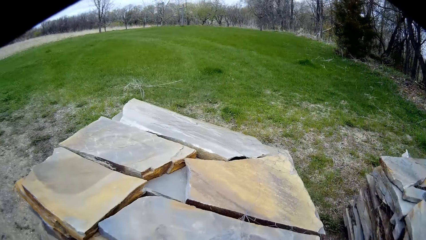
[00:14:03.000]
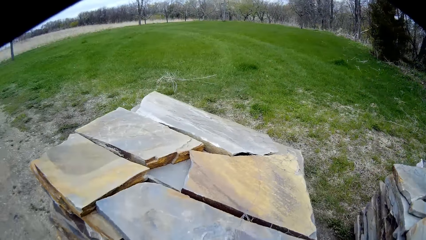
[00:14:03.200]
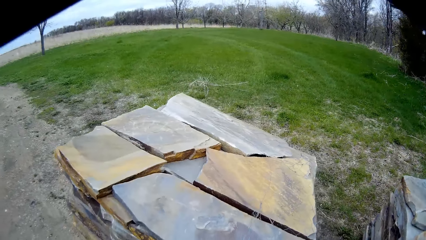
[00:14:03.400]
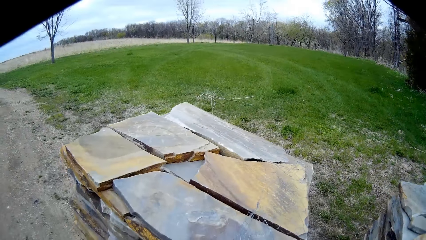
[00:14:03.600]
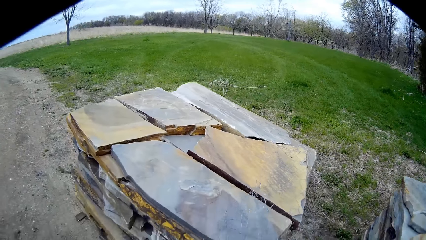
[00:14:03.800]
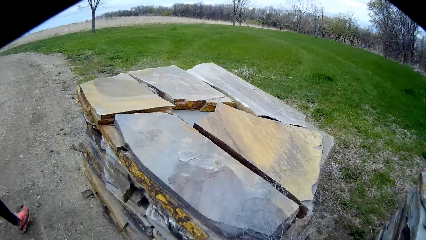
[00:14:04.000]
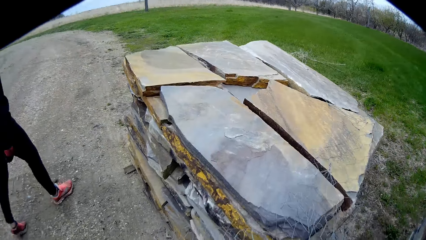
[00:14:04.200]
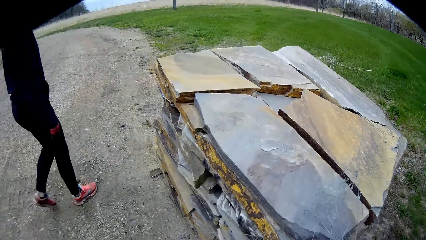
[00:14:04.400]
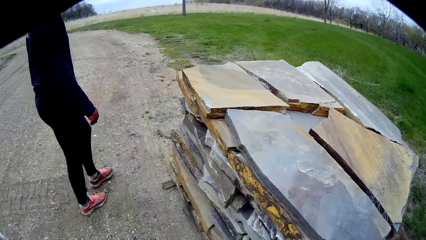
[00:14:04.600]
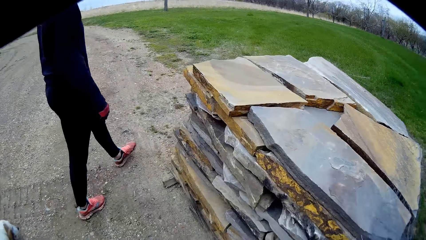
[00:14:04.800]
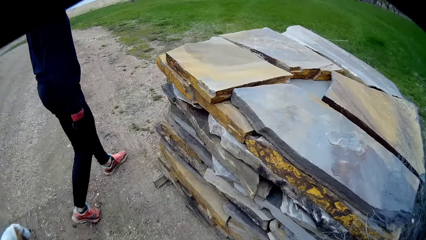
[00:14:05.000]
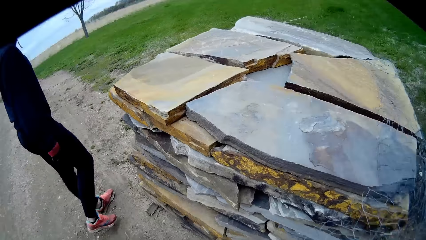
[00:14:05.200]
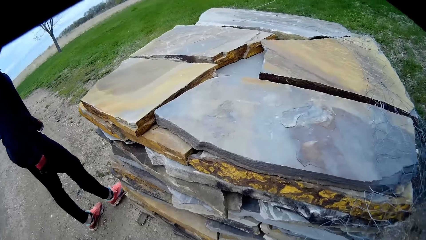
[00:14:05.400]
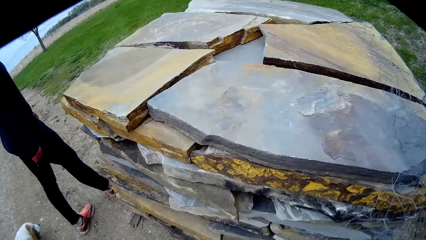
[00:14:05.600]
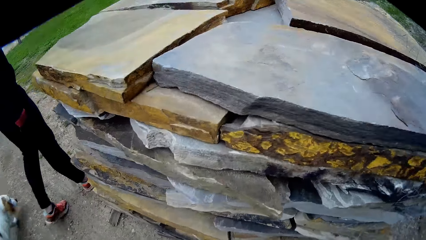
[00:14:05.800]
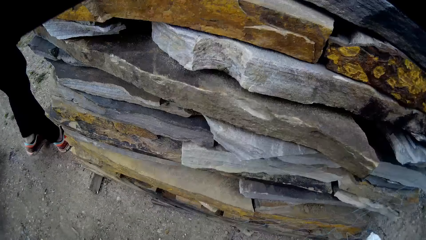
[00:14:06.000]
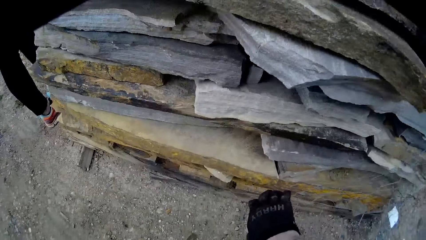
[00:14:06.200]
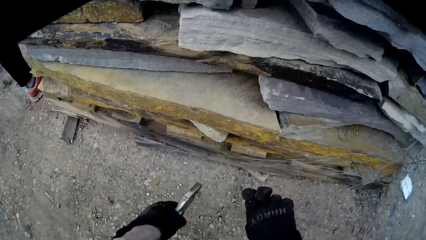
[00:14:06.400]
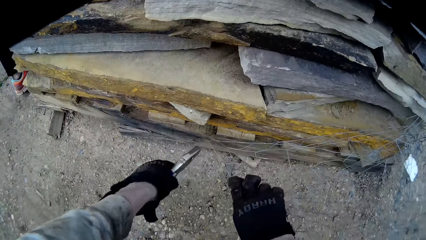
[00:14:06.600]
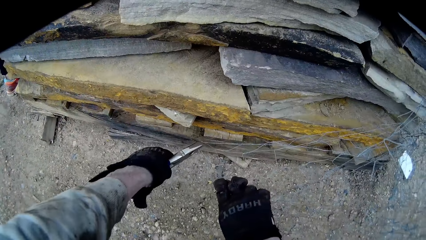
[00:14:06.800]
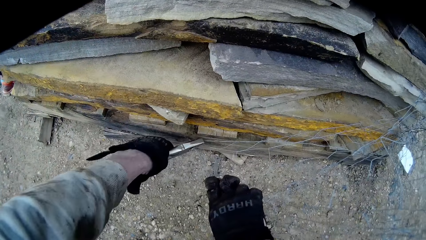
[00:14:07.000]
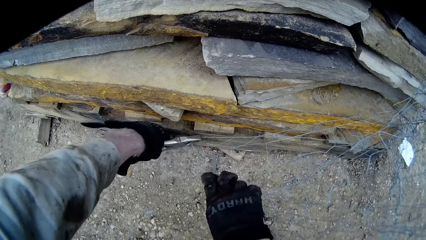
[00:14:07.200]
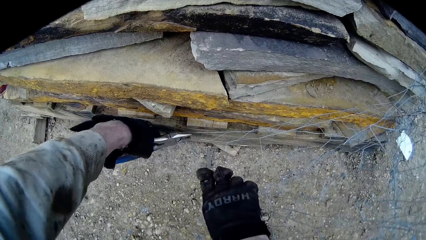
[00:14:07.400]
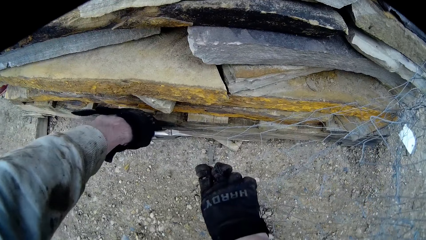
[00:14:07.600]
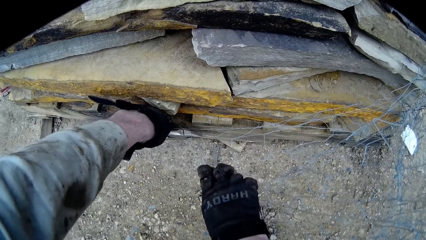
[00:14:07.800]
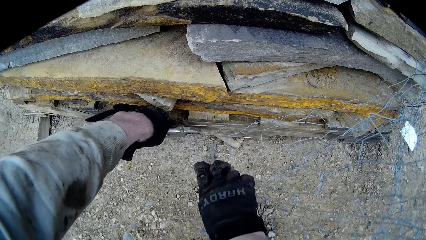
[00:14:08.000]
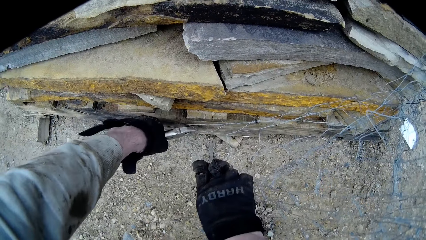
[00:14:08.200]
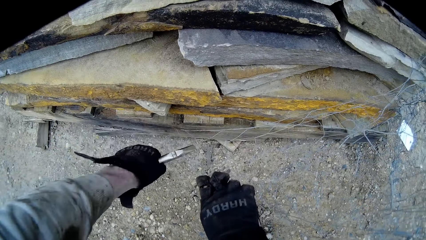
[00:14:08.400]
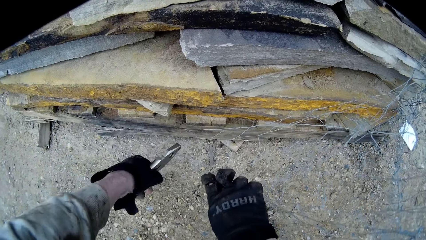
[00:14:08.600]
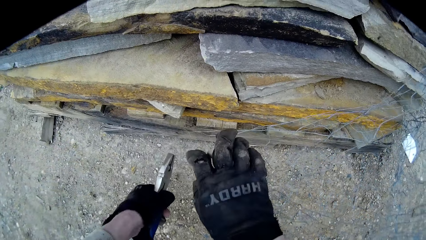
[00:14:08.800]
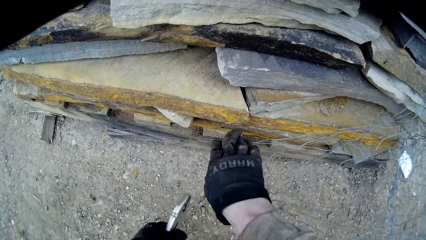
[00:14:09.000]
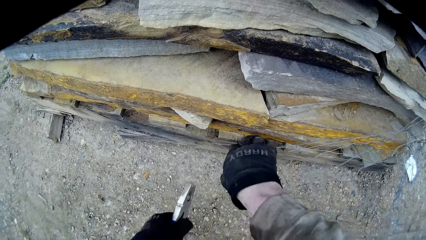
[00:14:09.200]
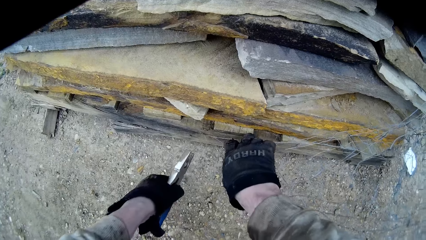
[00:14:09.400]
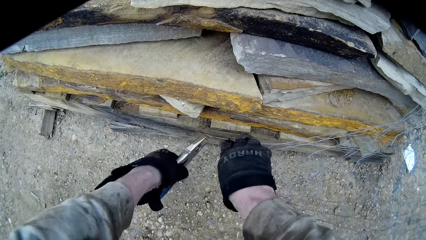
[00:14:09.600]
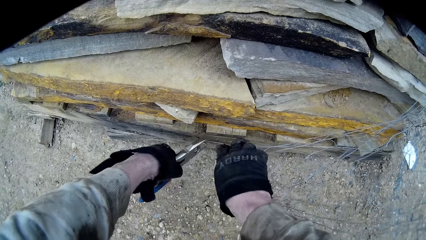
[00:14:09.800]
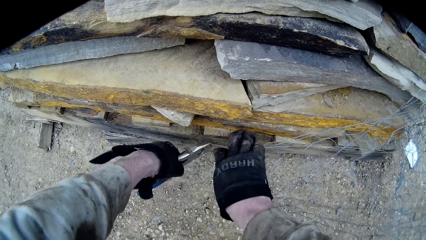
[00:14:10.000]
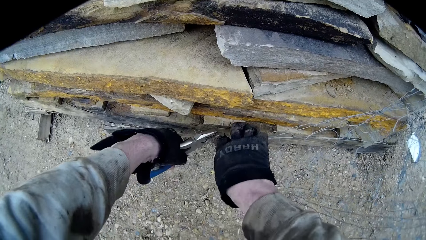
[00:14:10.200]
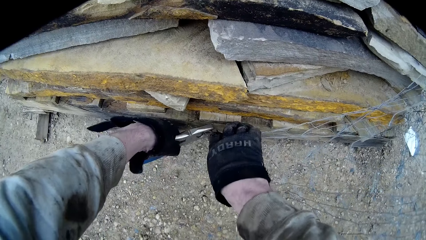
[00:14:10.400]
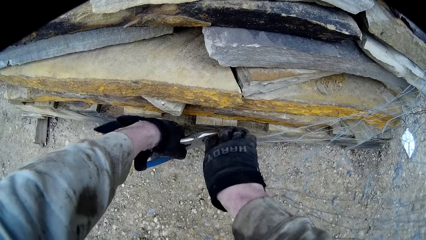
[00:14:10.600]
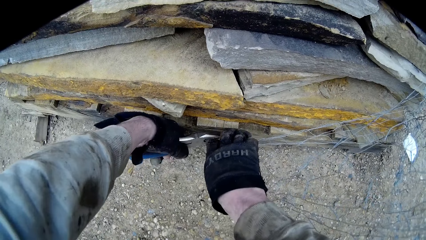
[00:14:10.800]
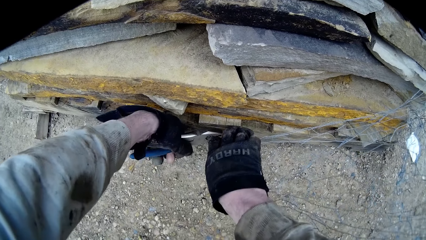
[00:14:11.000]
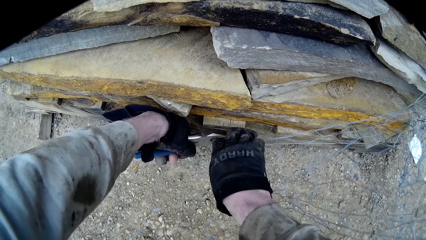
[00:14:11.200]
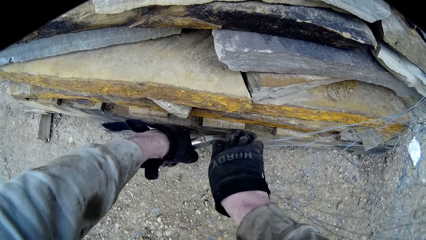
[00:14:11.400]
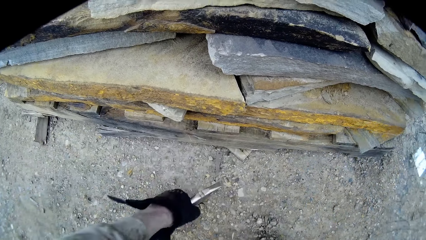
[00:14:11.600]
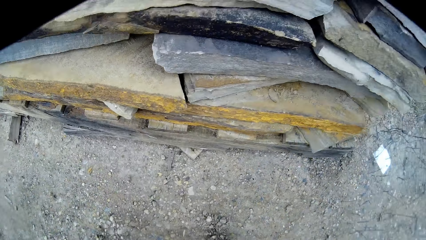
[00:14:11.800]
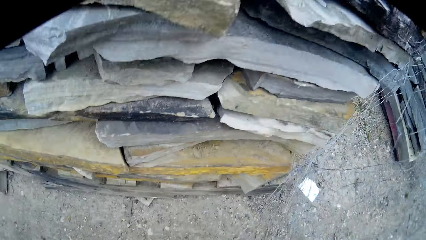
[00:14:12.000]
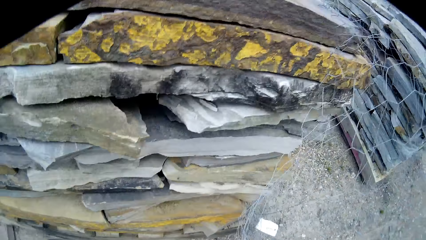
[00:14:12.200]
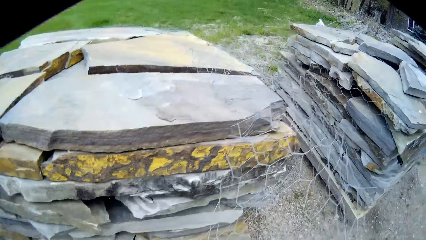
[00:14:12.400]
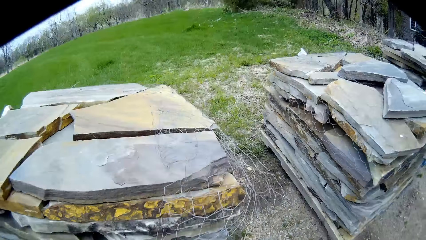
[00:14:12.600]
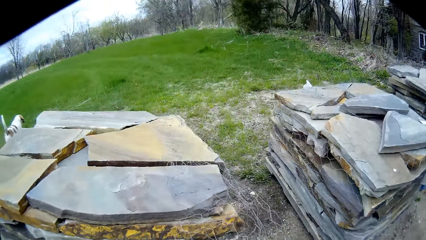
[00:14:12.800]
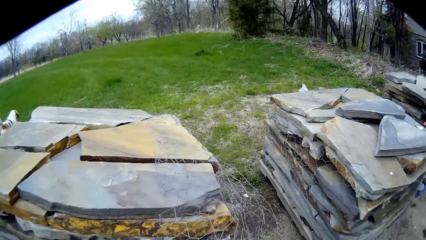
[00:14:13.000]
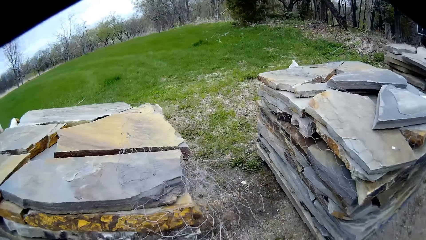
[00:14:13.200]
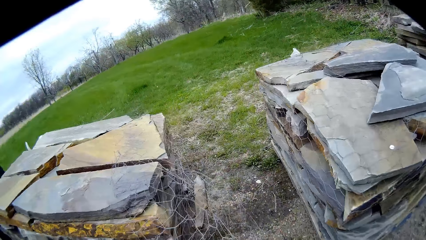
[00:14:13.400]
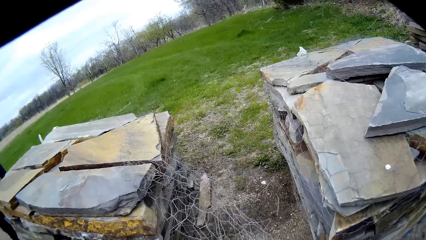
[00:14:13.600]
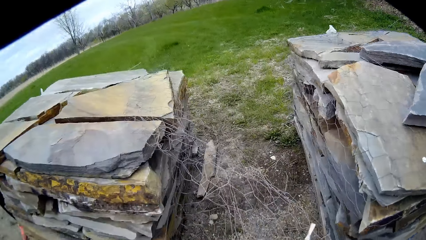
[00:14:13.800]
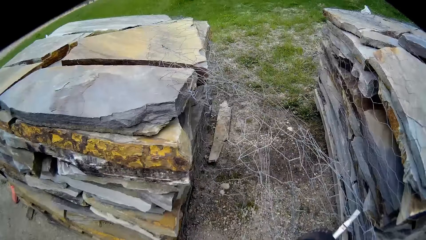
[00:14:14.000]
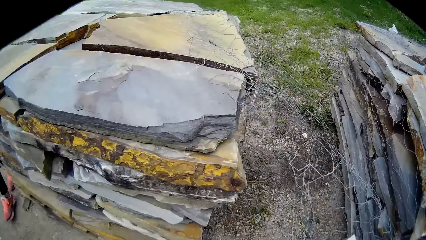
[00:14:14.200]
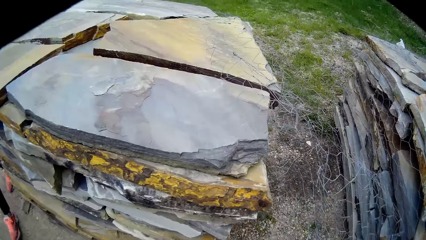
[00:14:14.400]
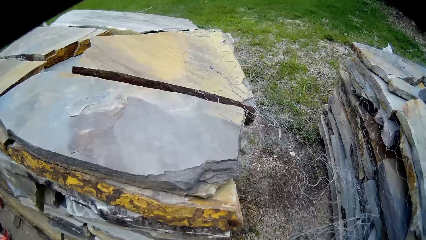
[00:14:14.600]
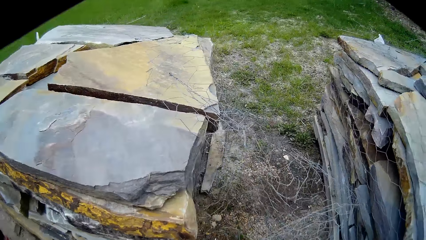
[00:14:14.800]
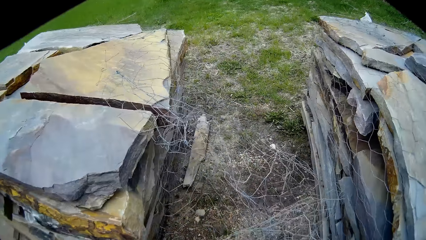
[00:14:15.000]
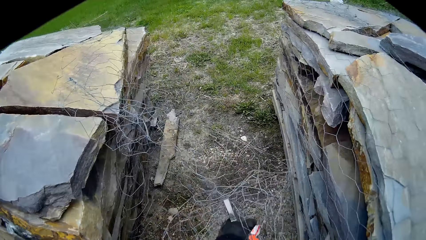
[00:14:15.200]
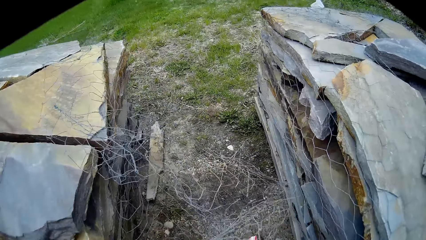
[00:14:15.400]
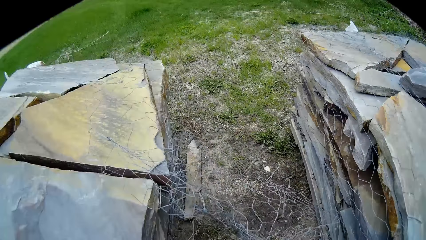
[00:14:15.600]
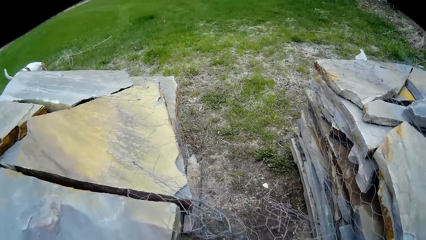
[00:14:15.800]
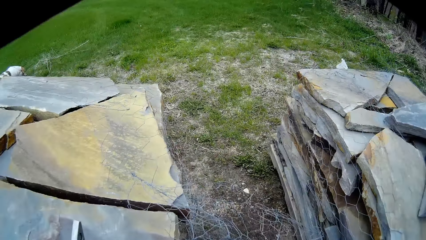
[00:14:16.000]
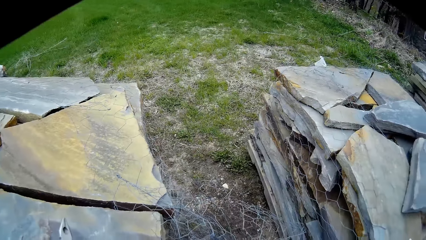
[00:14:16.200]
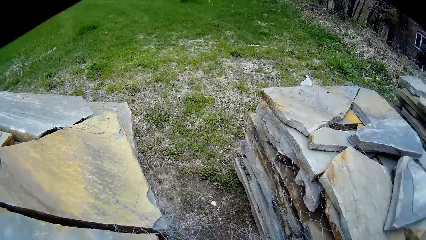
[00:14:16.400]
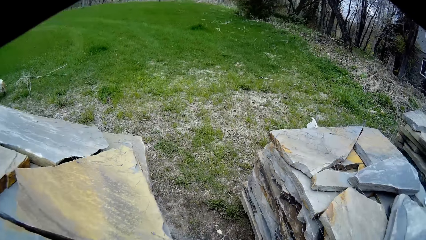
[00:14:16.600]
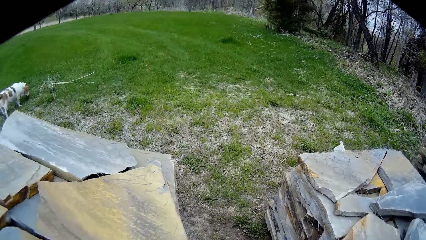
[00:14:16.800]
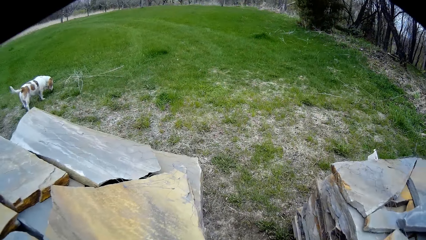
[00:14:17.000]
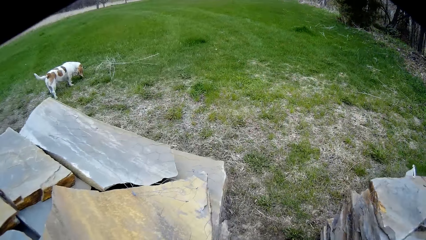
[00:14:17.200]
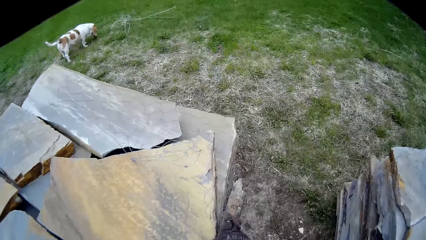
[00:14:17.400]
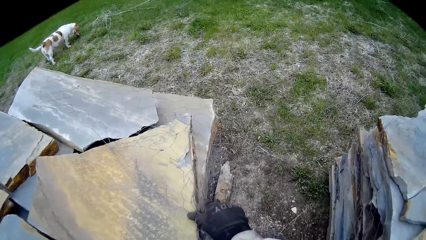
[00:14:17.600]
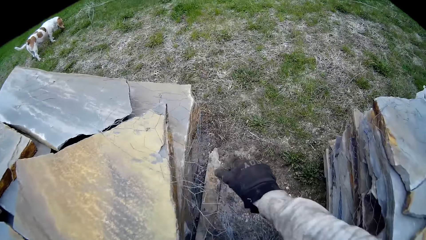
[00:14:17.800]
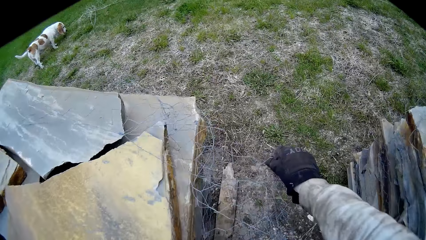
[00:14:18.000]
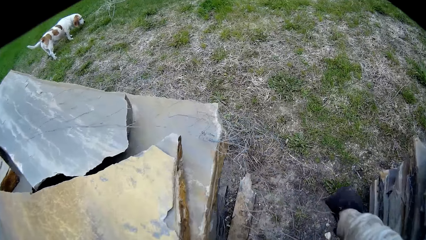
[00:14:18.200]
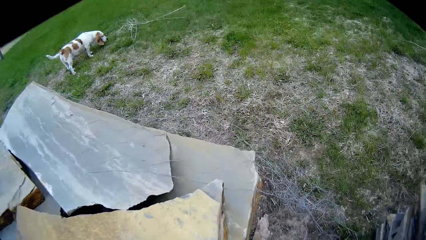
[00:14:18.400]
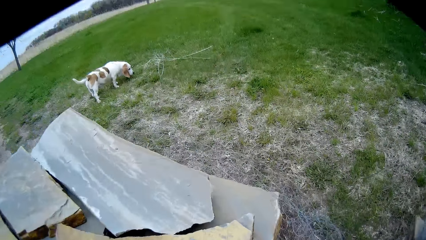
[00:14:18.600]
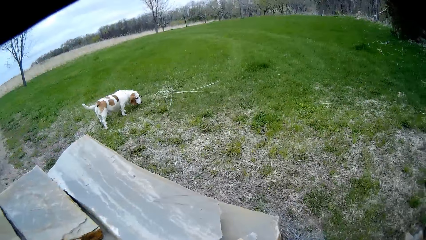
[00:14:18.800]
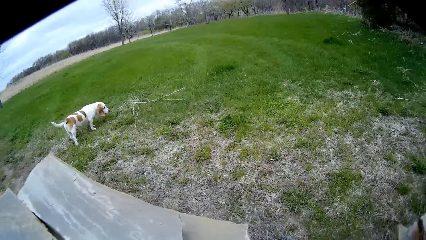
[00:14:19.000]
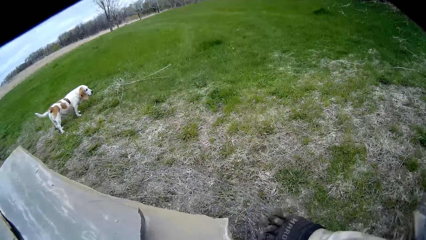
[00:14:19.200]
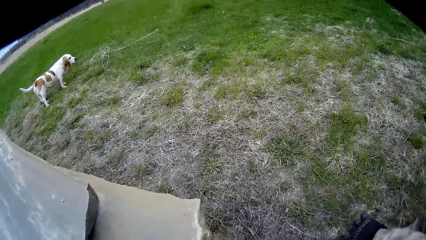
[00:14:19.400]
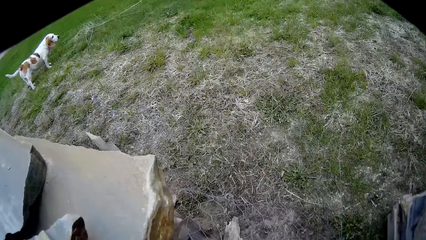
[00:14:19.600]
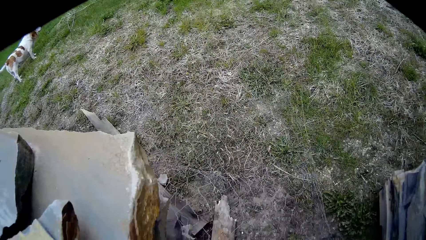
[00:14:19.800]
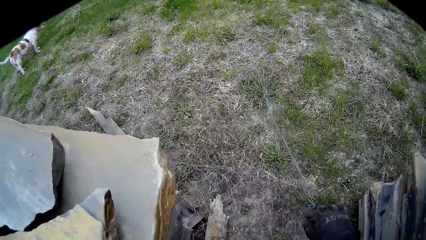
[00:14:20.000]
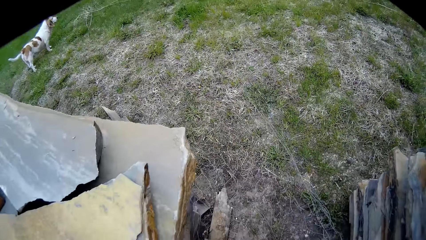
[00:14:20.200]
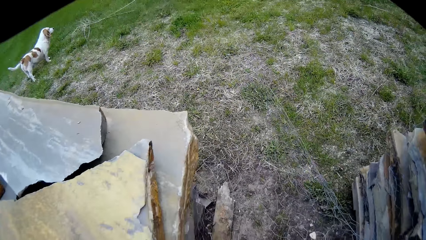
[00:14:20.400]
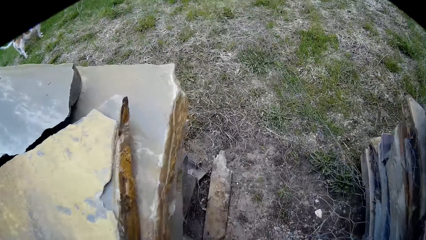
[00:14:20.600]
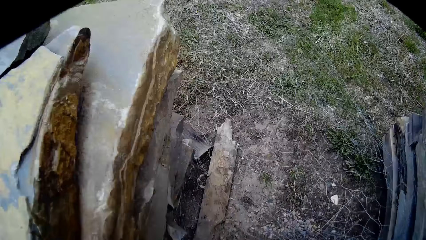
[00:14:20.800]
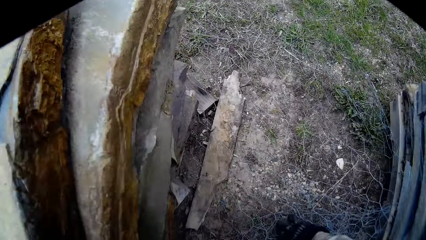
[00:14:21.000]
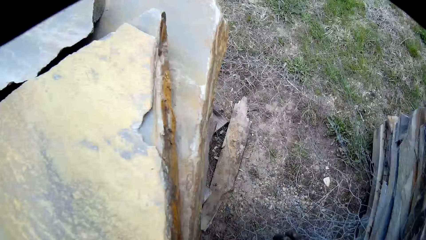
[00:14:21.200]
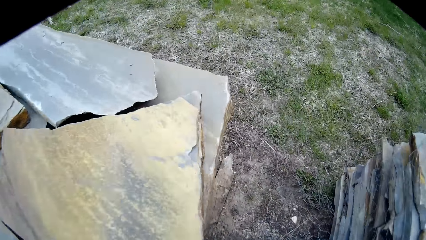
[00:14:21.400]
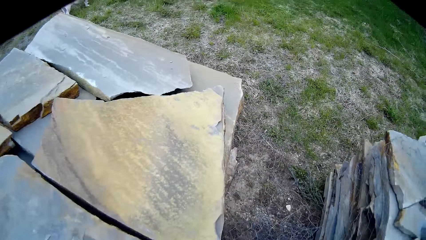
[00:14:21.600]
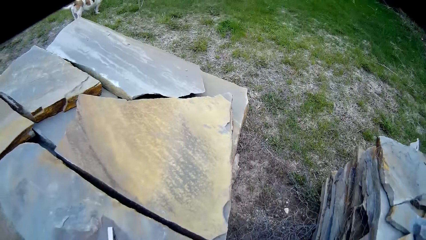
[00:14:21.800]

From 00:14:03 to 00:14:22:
The camera wearer pulls the wires. The lady walks around. The camera wearer grabs the wire net with his right hand. He cuts the wire net with the pair of snips in his left hand. He grabs the wire net with his right hand. He cuts the wire net with the pair of snips in his left hand. He removes the wire net from the pile of stones with his right hand. He drops the pair of snips on the pile of stones with his left hand. He removes the wire net from the pile of stones with his right hand.
